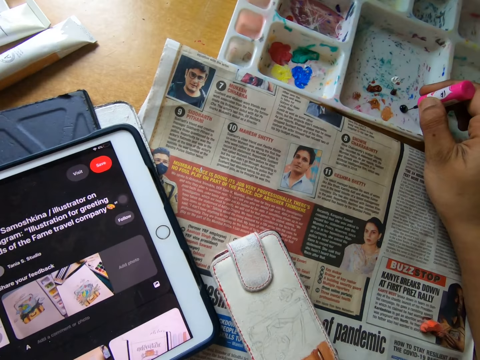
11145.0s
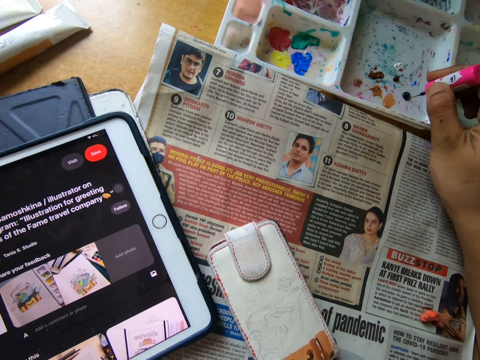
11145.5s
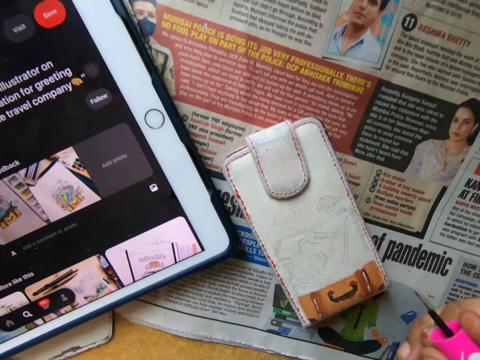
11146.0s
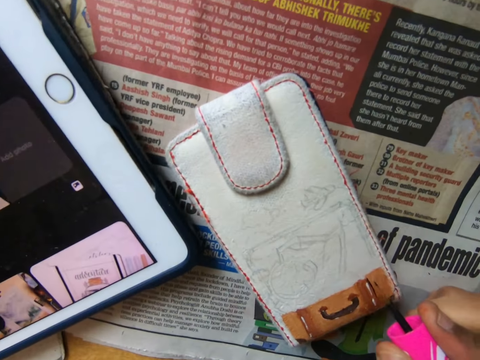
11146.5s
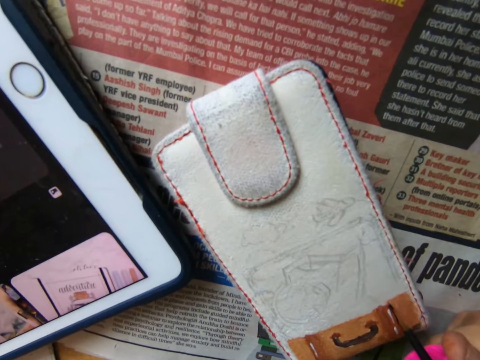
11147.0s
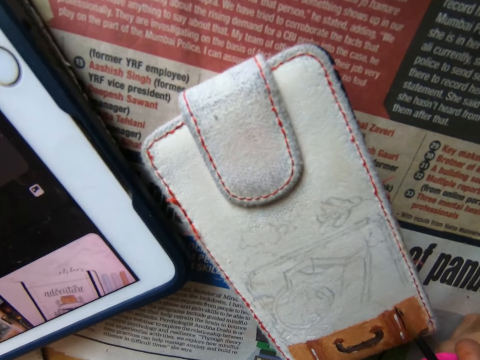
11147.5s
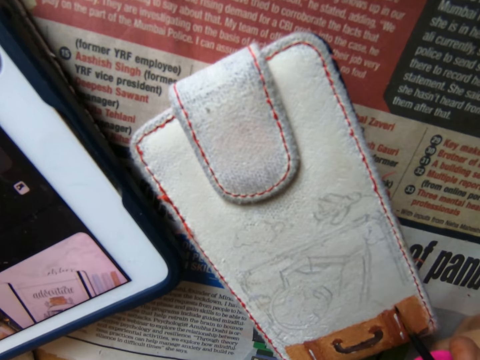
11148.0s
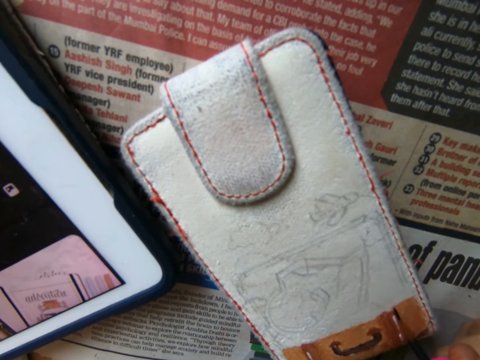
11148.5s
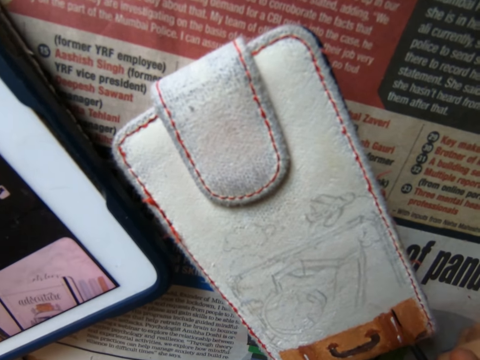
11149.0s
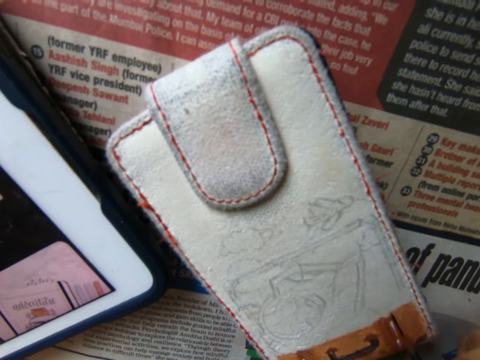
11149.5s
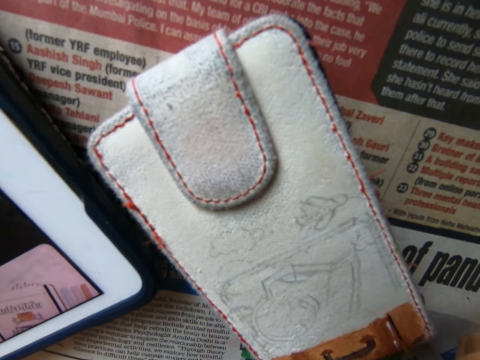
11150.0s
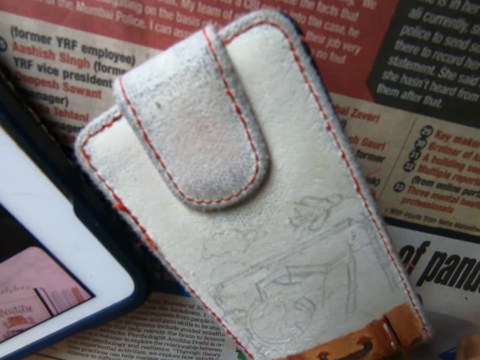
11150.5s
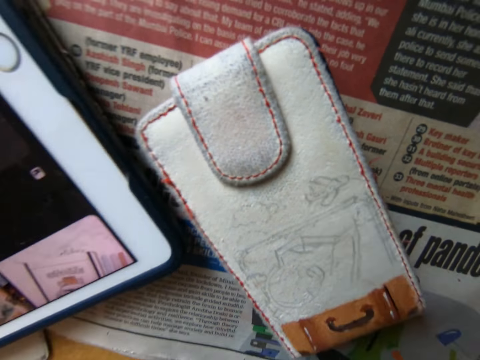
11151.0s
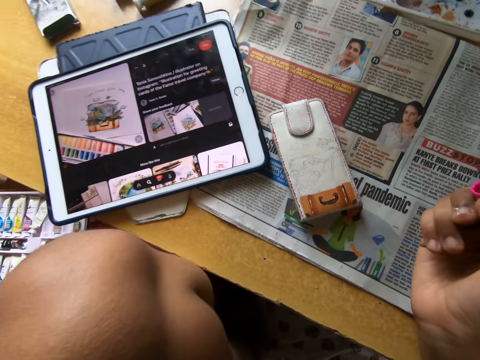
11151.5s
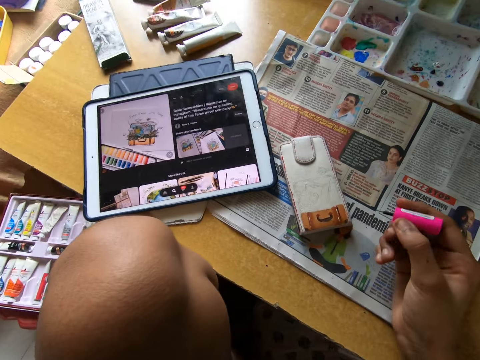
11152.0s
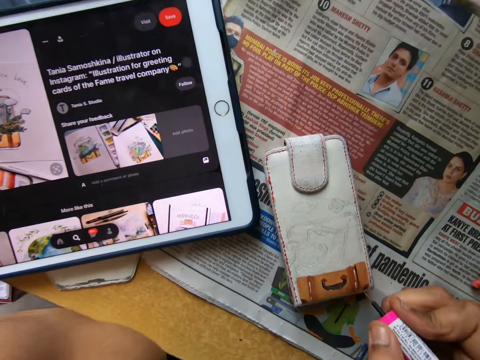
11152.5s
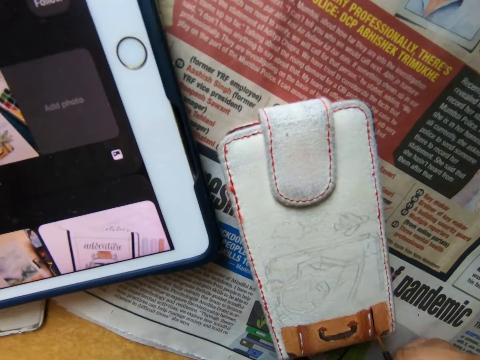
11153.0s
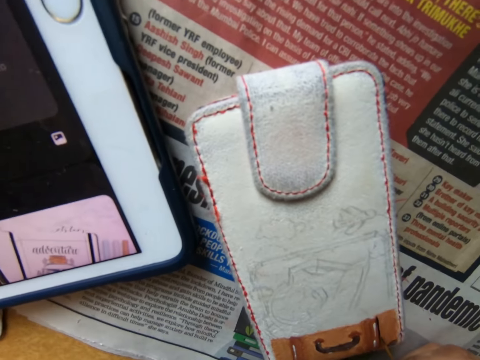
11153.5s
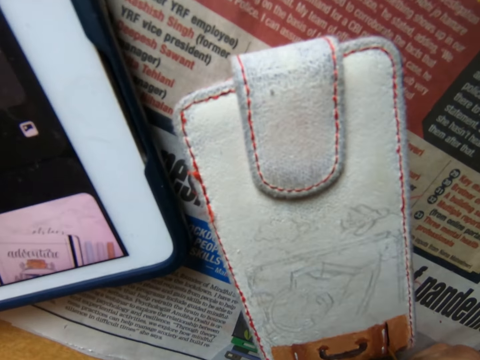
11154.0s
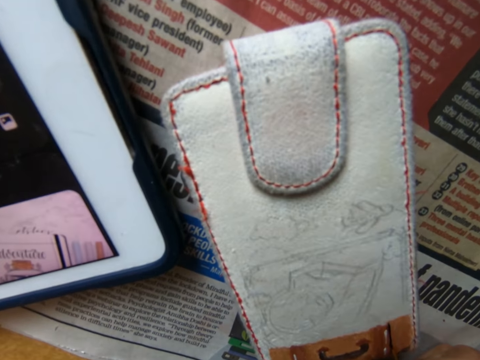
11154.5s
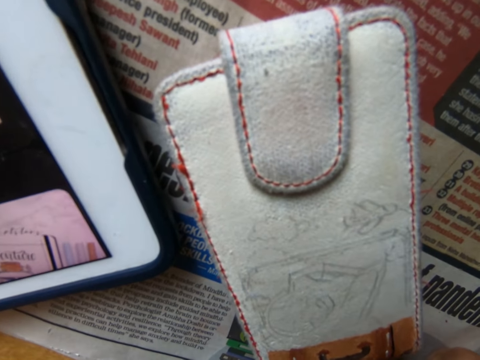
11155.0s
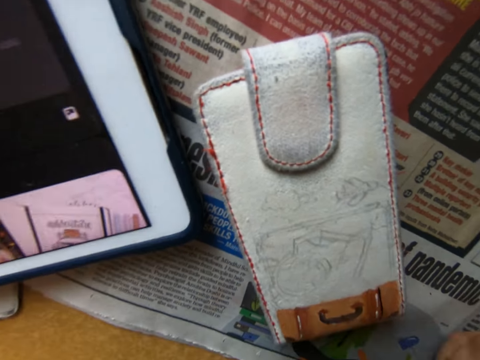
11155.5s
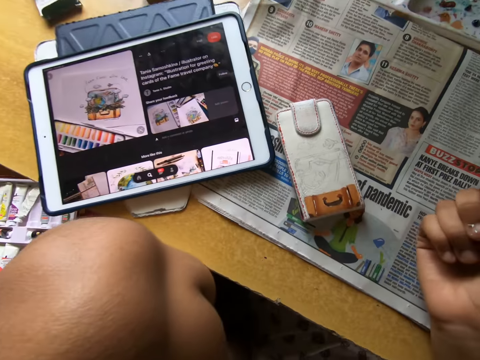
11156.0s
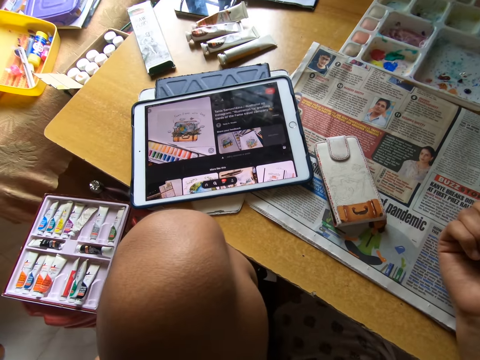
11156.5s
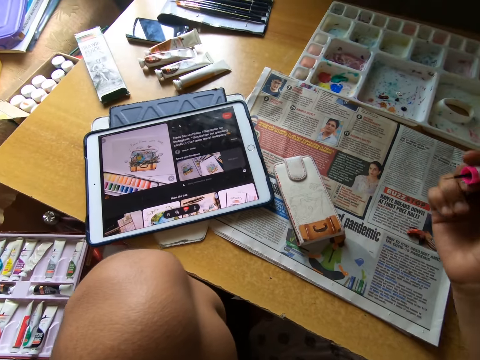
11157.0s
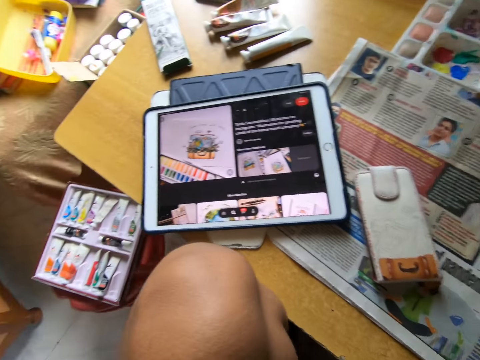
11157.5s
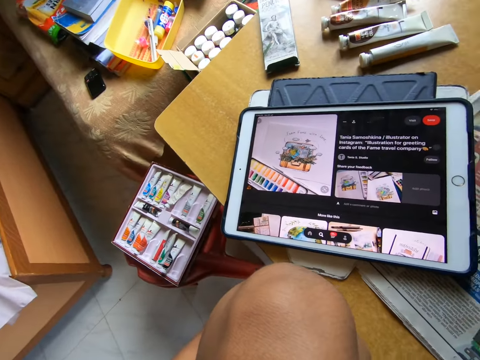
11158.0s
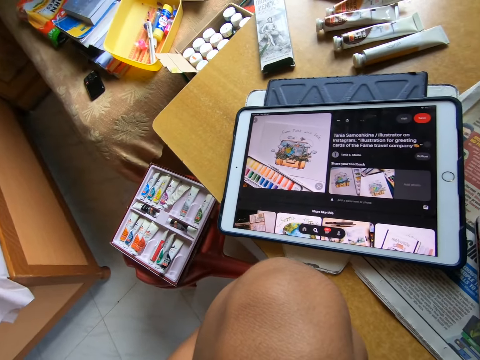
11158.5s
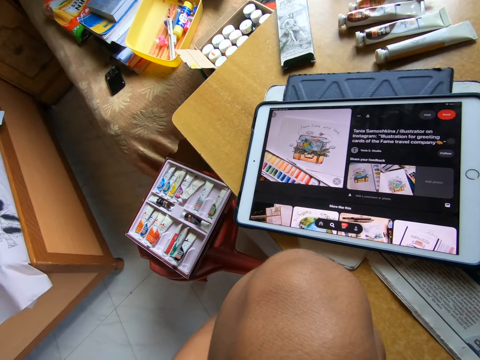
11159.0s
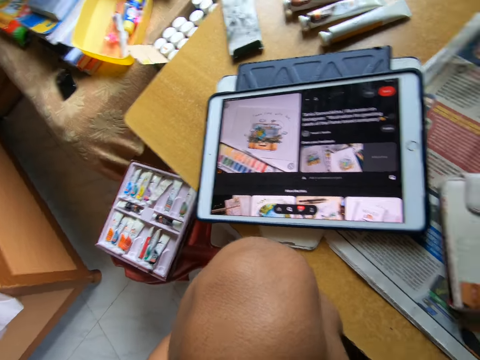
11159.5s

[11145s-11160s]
The camera wearer dips the nail polish brush in the paint. They paint something with the nail polish brush. They move around. They paint something with the nail polish brush. They look around. They look at the iPad.

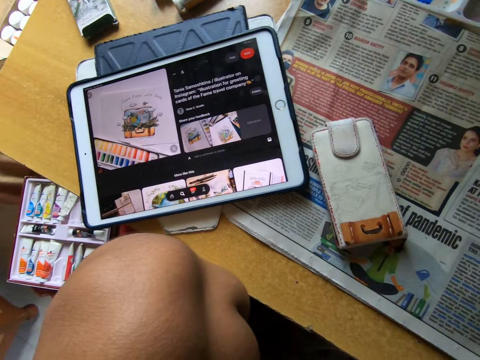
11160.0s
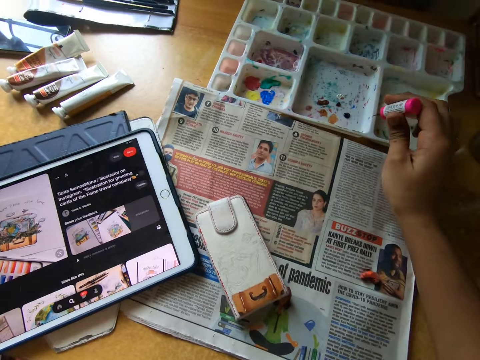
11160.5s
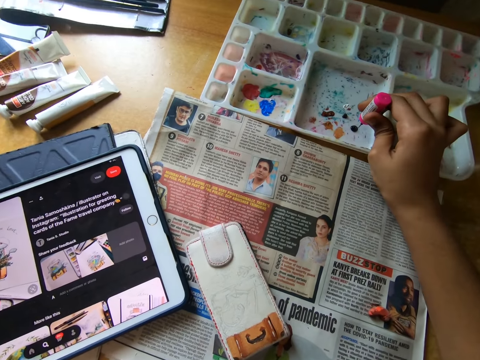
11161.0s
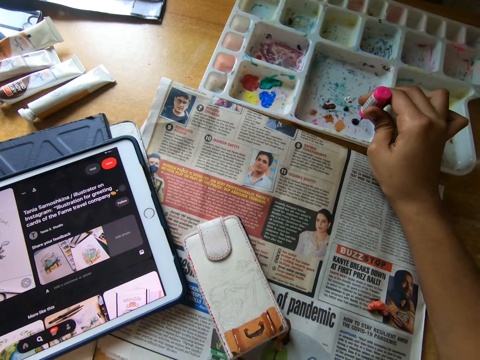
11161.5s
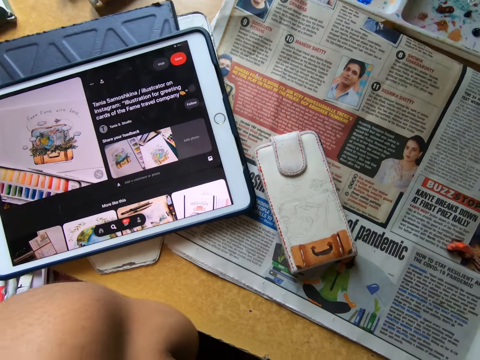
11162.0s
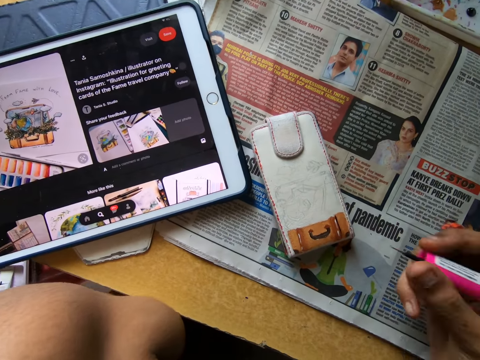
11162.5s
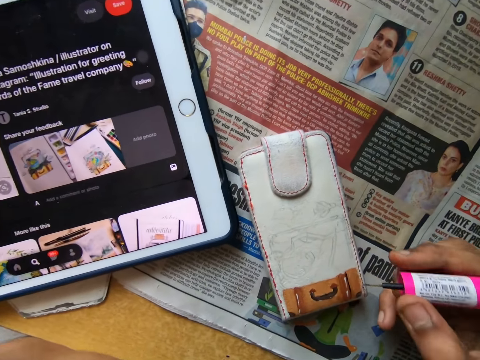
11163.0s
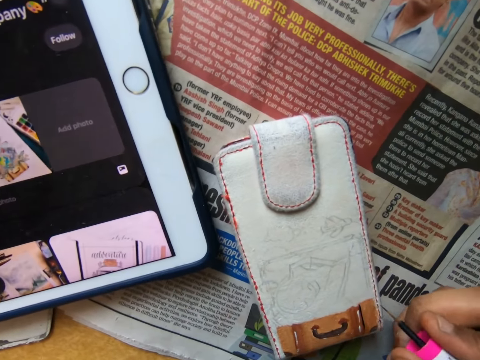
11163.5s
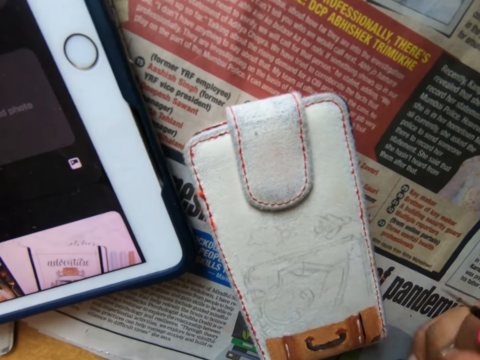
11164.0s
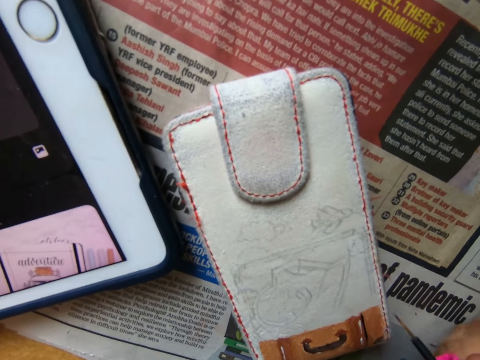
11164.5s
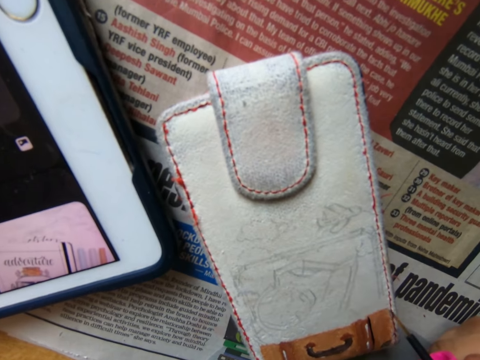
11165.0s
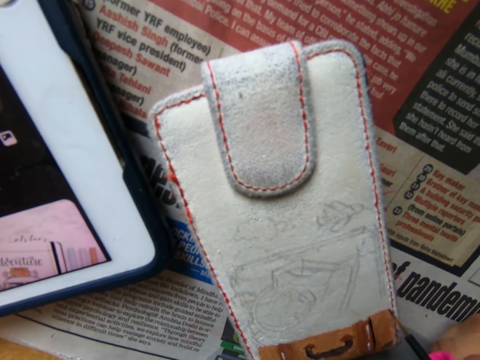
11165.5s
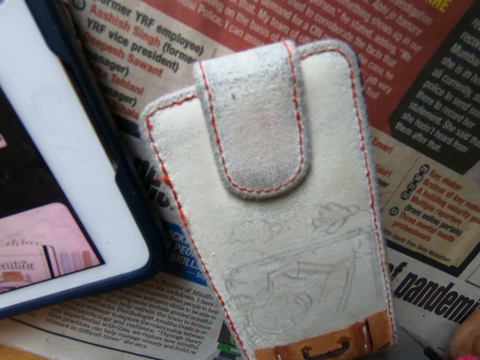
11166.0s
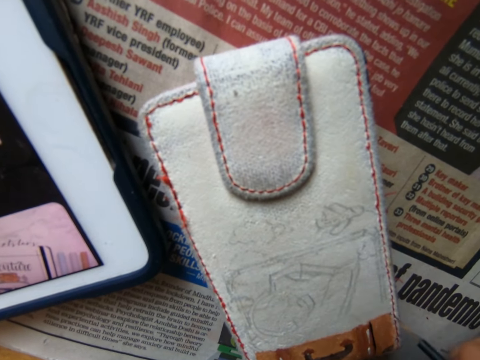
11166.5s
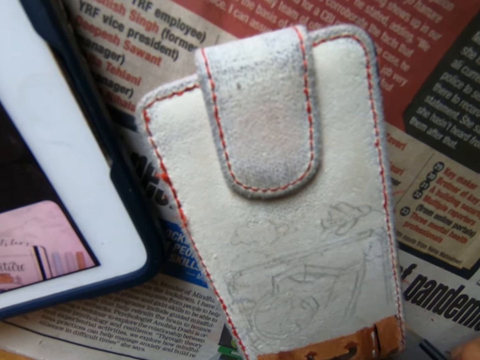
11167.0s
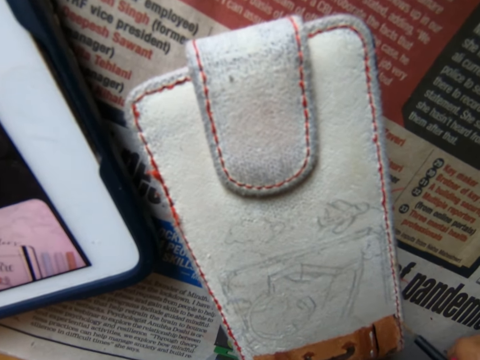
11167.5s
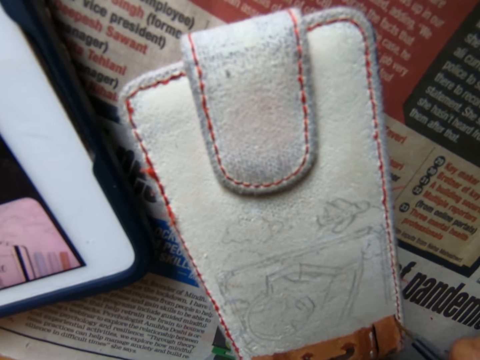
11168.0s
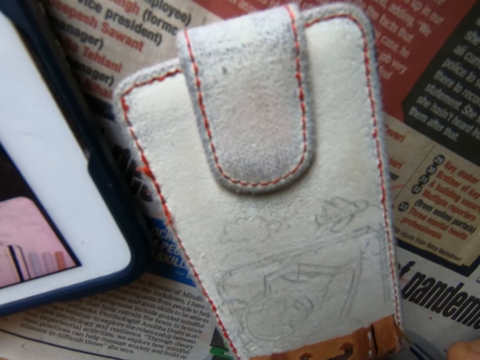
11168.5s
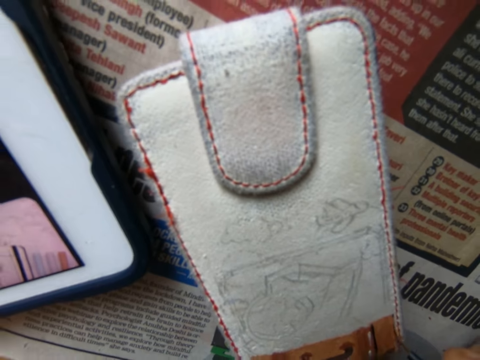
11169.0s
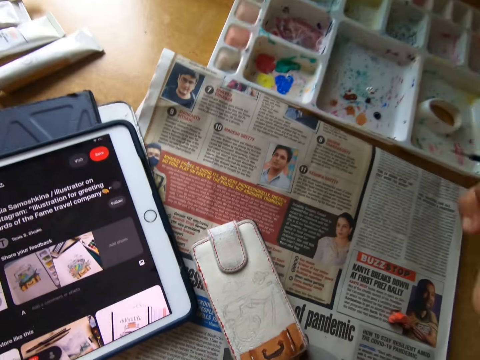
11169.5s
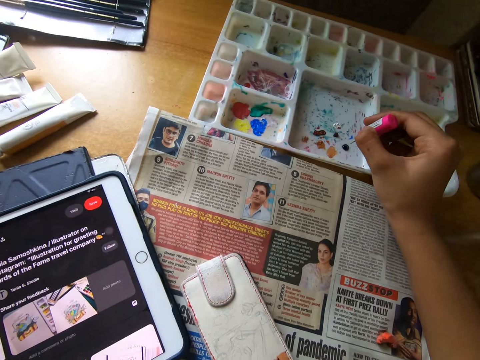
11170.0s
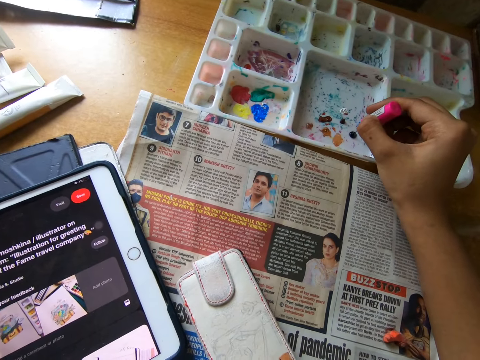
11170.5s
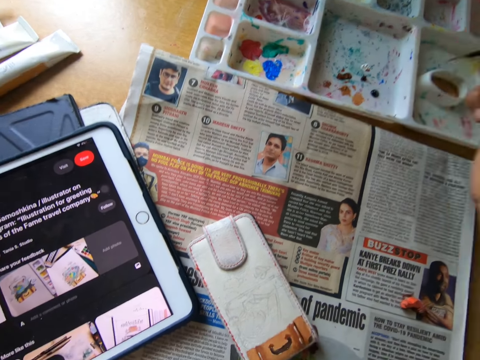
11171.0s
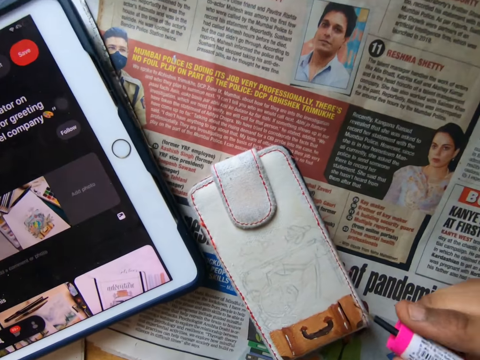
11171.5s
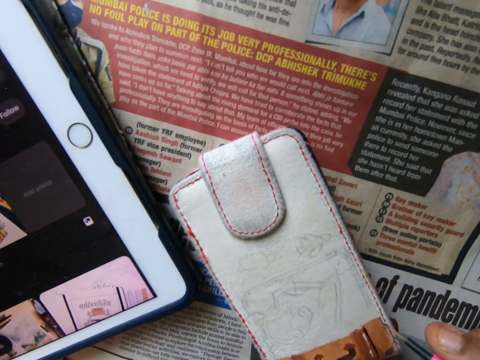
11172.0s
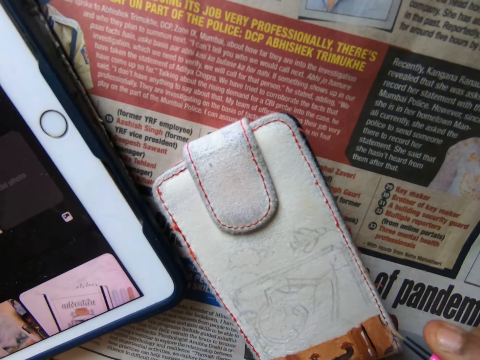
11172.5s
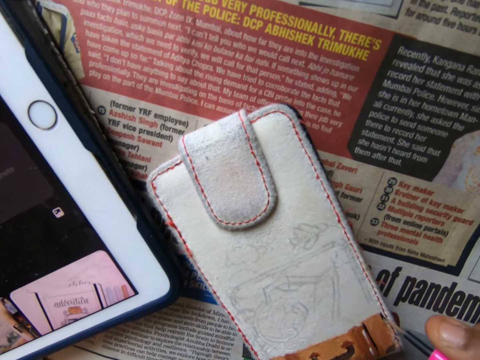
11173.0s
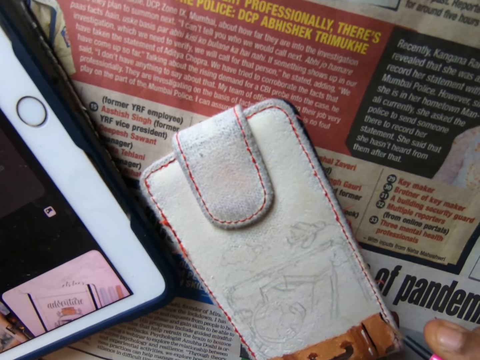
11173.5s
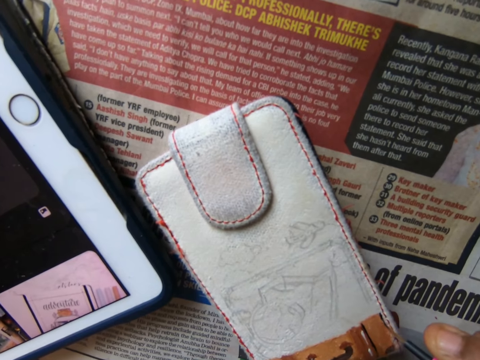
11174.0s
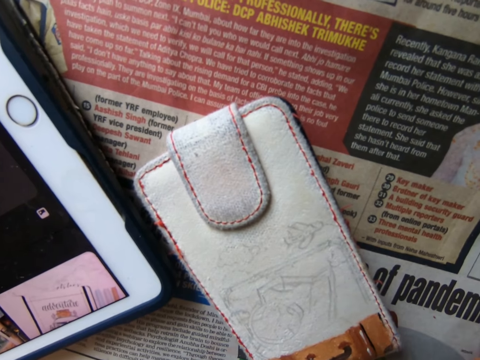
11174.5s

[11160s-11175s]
The camera wearer looks around. They dip the nail polish brush in the paint. They look around. They paint something with the nail polish brush. They move around. They dip the nail polish brush in the paint. They move around. They paint something with the nail polish brush.
